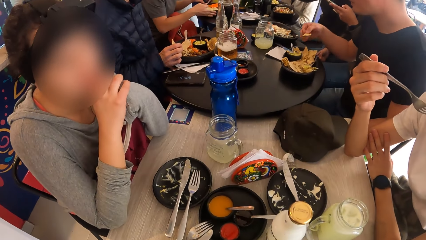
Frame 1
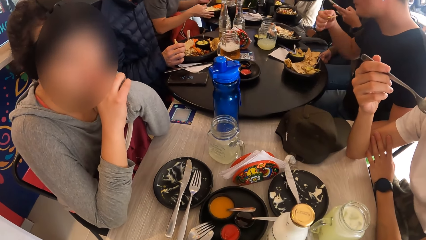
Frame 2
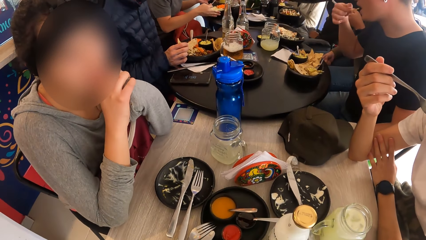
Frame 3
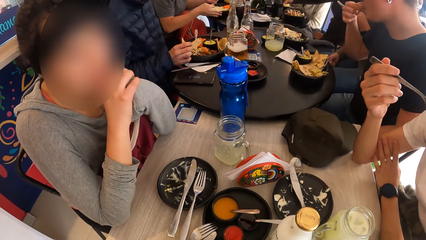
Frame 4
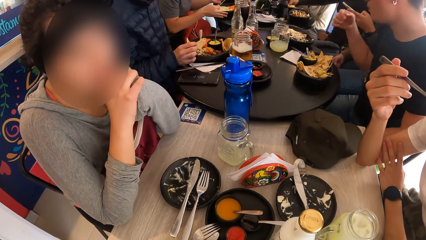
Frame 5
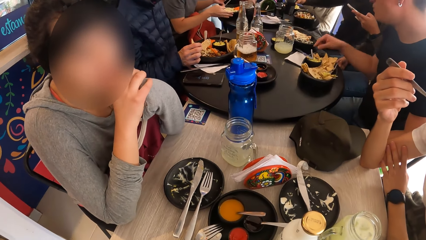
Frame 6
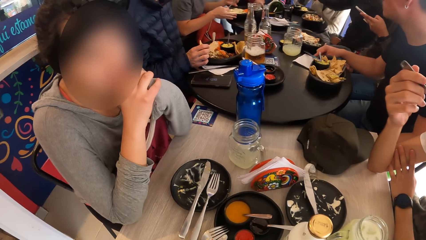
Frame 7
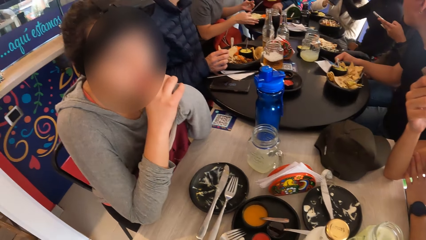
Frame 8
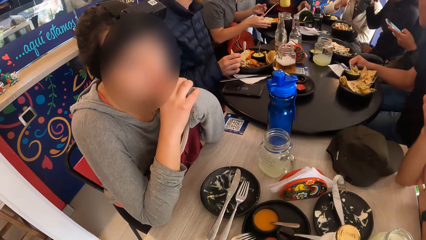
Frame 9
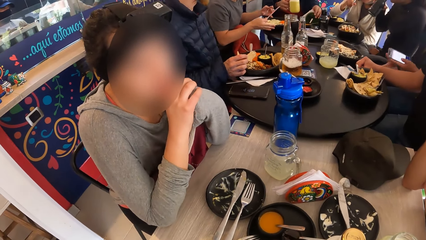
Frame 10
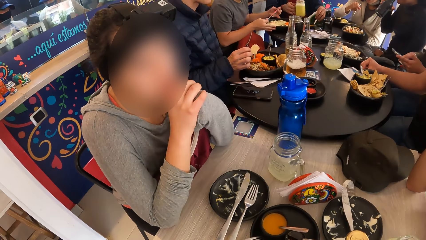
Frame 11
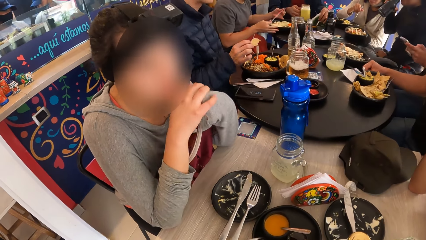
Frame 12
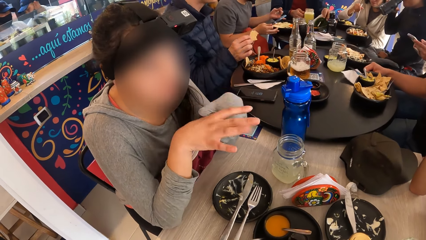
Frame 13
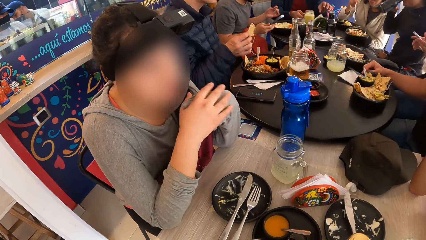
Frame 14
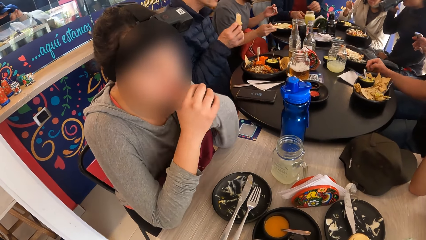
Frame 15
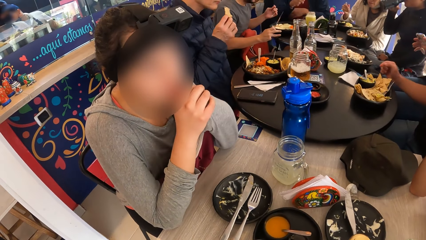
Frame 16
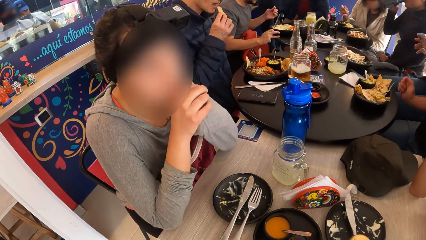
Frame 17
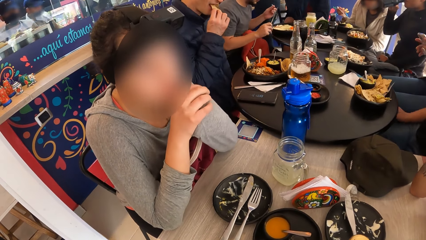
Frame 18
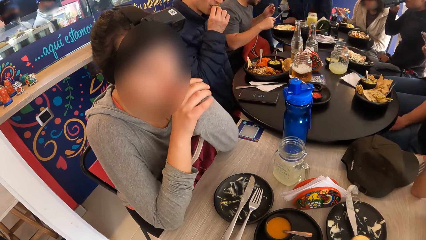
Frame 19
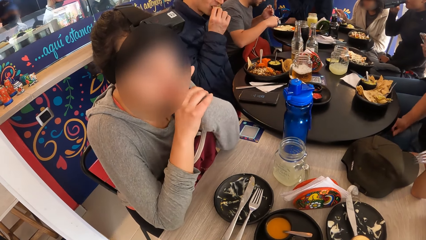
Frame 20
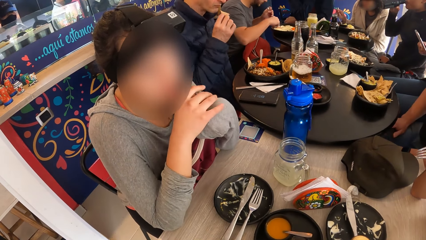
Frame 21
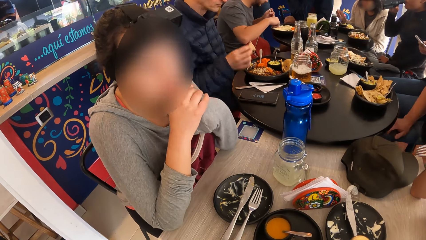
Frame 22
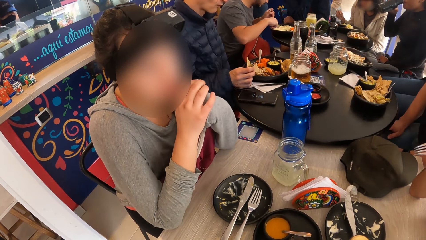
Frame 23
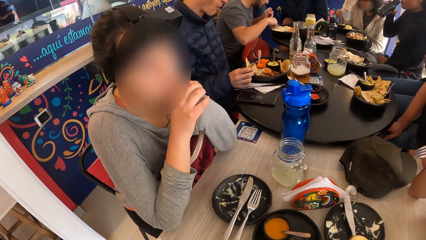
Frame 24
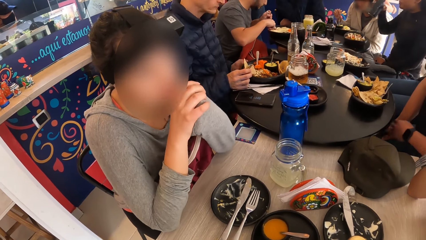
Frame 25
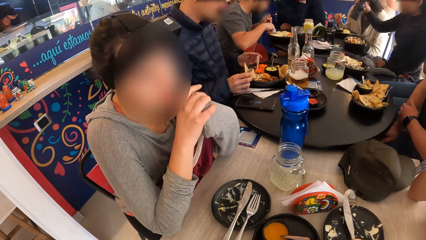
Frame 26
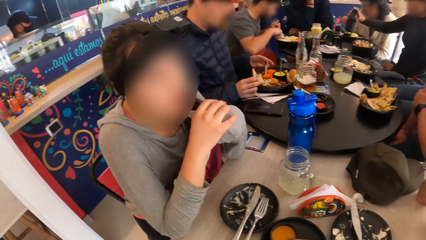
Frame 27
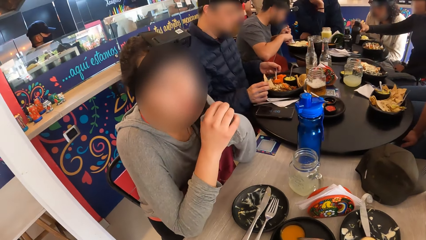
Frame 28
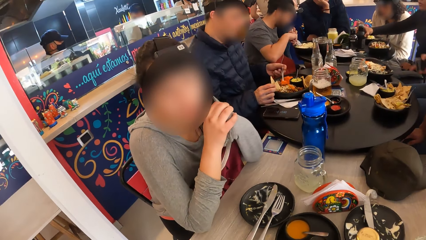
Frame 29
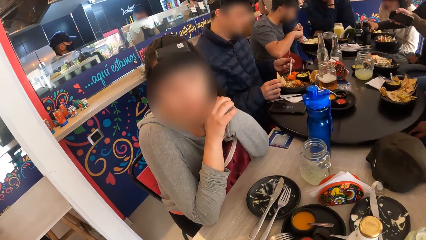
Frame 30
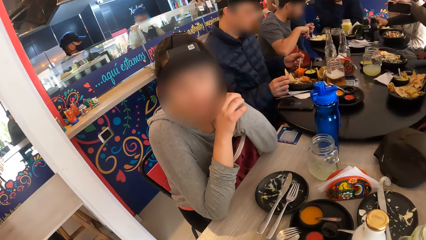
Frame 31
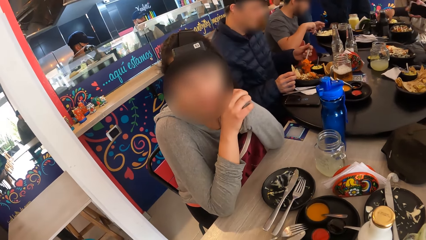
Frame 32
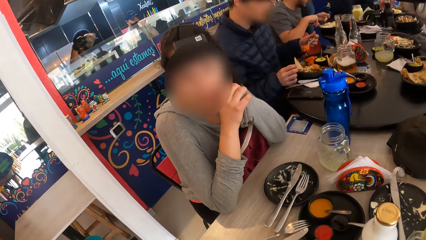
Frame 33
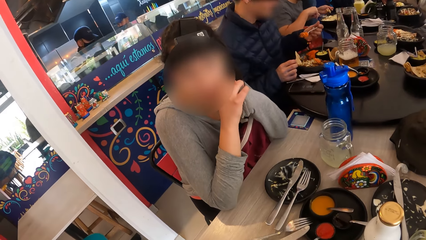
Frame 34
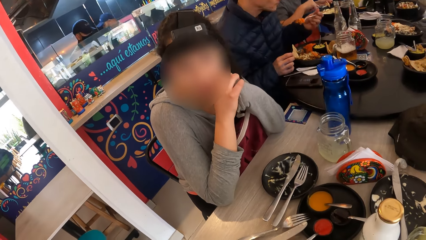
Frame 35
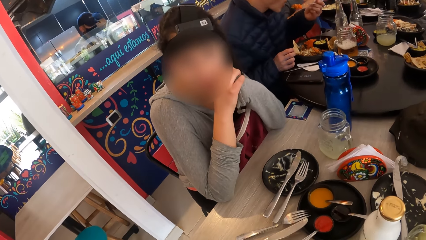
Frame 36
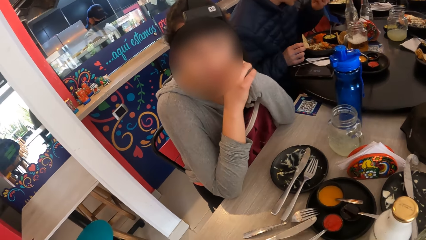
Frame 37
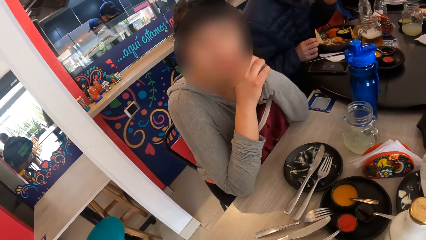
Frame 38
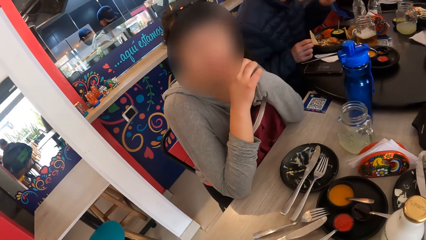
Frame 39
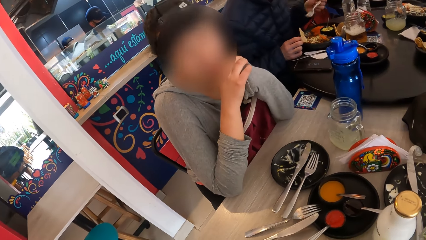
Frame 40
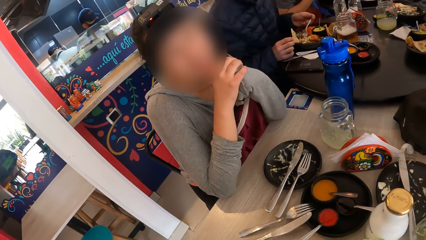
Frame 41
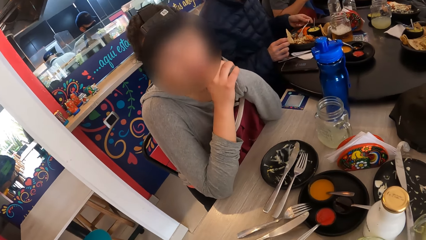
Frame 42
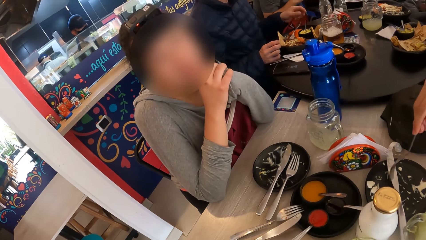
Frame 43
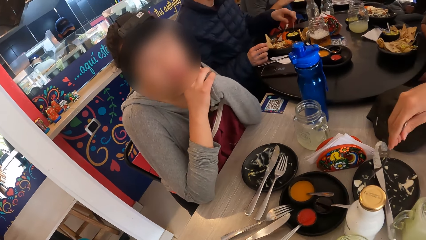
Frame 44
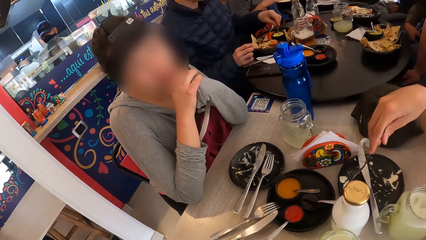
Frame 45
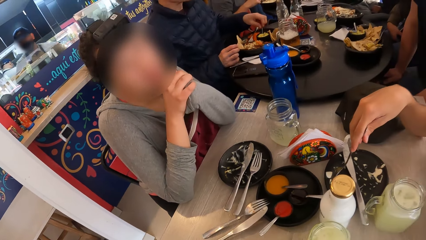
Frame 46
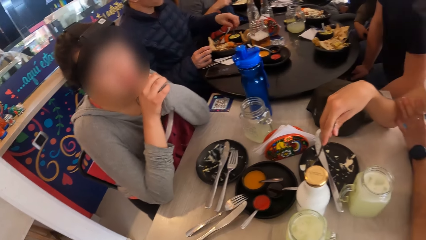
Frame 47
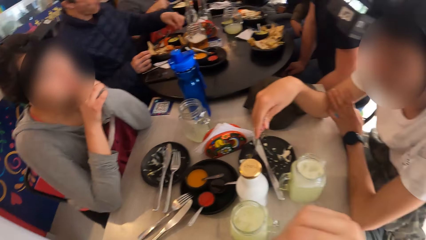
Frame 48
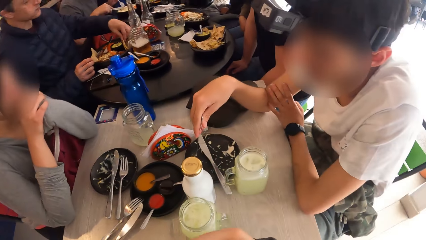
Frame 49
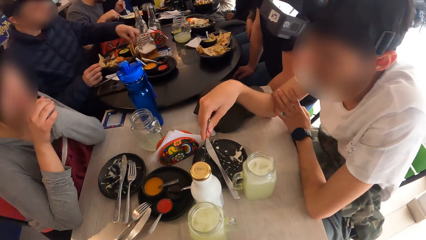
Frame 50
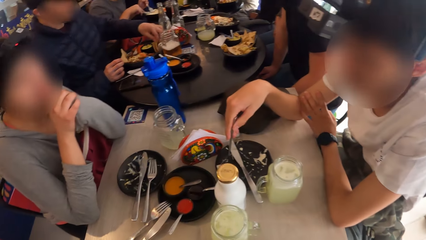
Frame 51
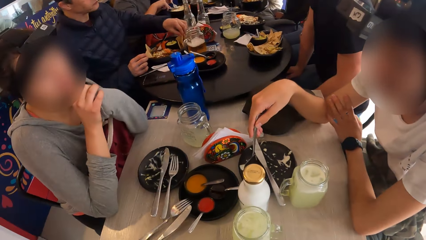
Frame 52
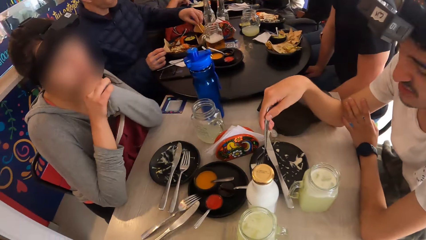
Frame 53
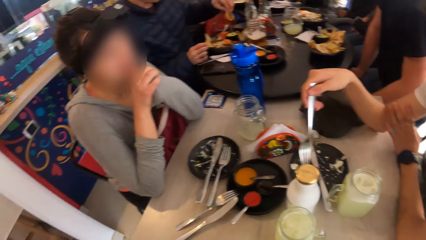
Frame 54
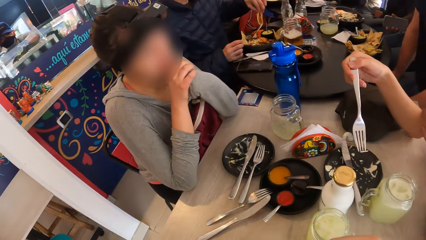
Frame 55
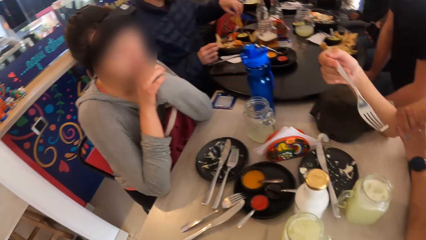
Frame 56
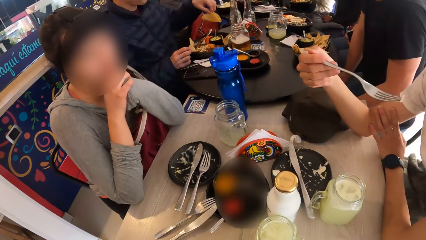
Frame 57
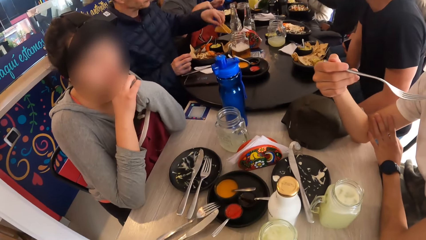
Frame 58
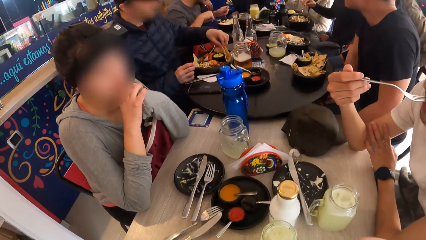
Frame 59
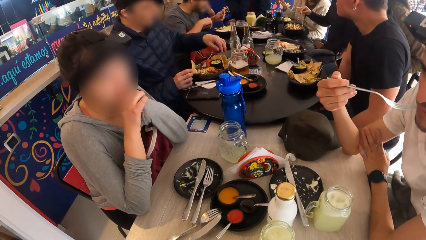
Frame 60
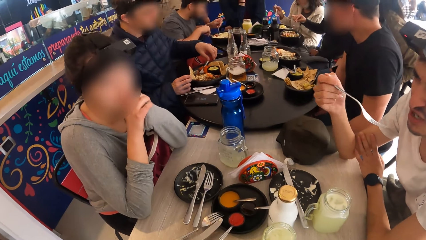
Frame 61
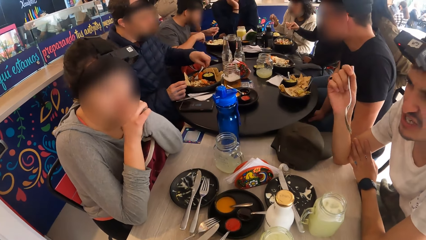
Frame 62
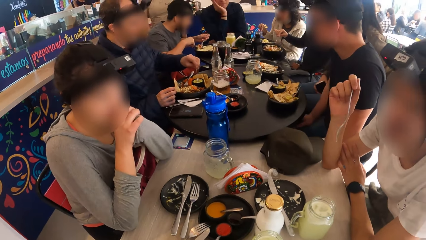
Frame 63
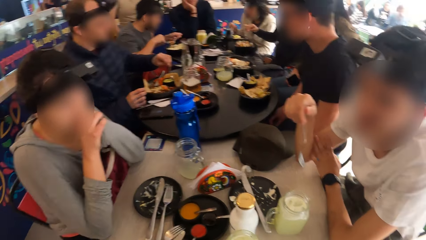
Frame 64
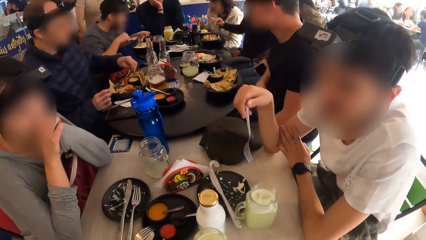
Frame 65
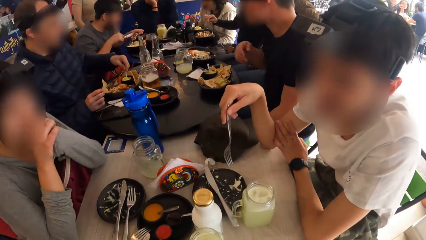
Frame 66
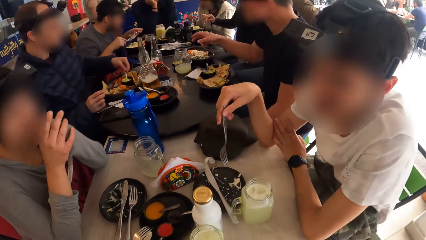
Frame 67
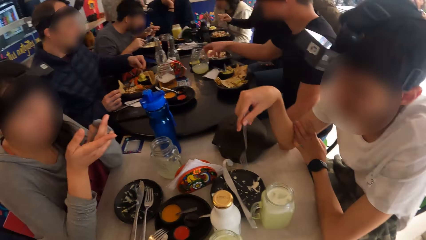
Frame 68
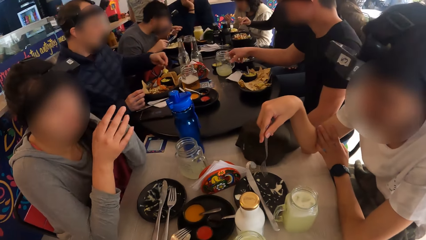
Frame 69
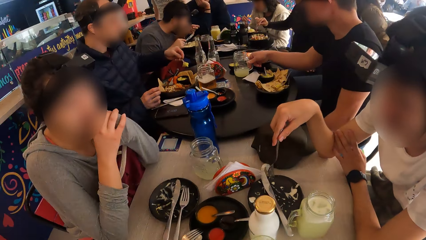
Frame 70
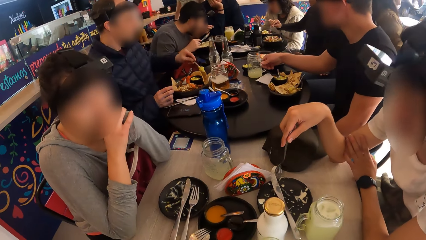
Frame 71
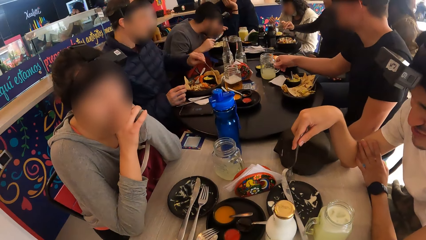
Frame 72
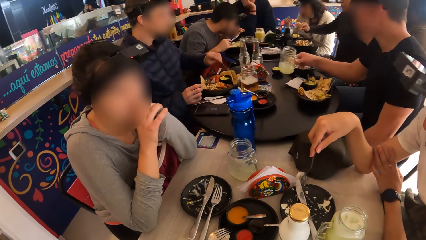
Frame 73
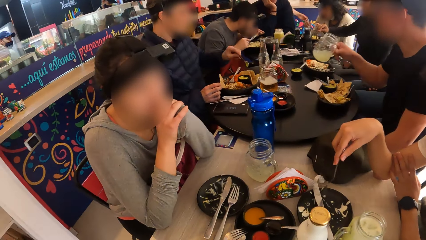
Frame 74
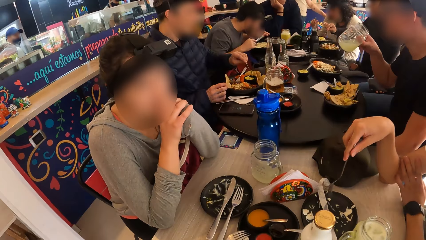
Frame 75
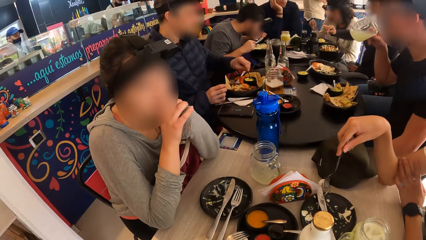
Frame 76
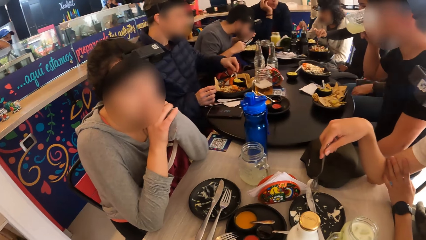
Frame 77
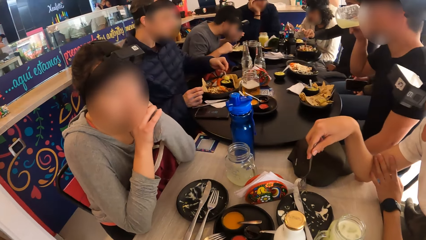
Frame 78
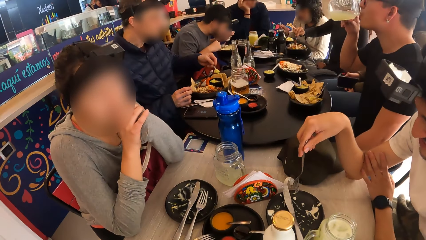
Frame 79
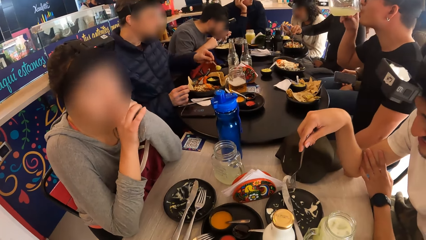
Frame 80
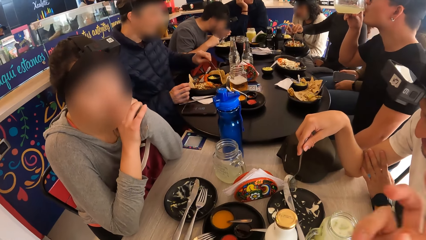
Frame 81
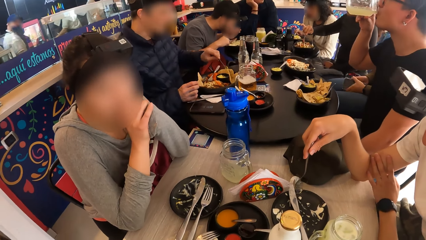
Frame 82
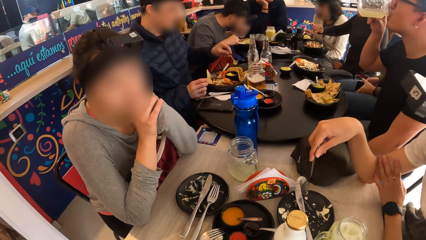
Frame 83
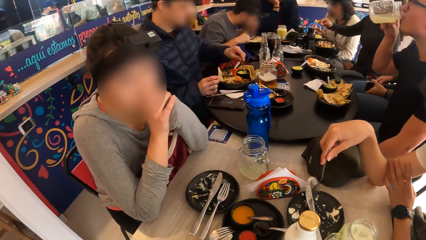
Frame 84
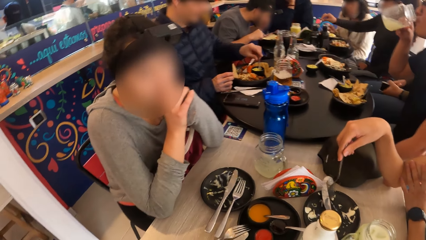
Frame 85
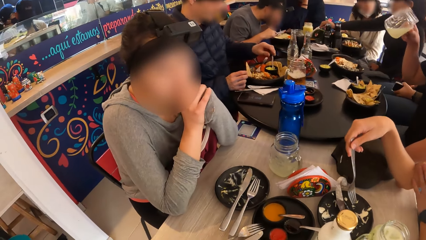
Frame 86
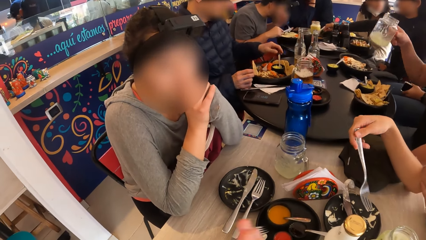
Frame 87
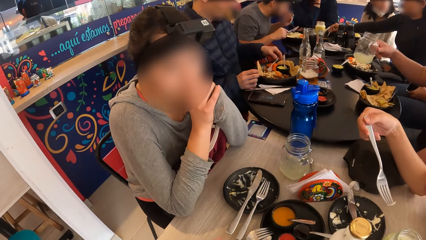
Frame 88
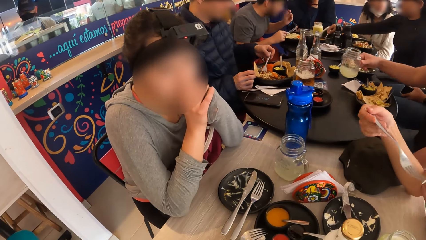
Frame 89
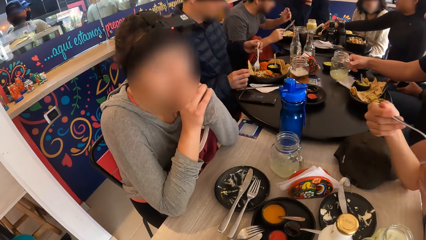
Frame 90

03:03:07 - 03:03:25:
A person eats roti. The person wipes hands with a serviette. Another person drinks water. A third person eats roti. A fourth person converses with a man. The second person puts a bottle of water on the table. The third person scoops salad with a fork and eats salad. The fourth person converses with the camera wearer. The man picks some crumbs from the plate with the fork in his right hand. The man eats the crumbs from the fork in his right hand. The man converses with the fourth person. The man picks some crumbs from the plate with the fork in his right hand. The first person picks up a glass of juice on the table and drinks juice.
